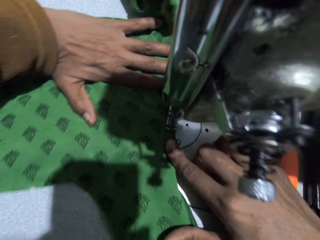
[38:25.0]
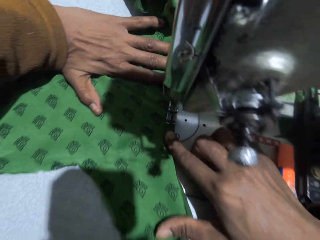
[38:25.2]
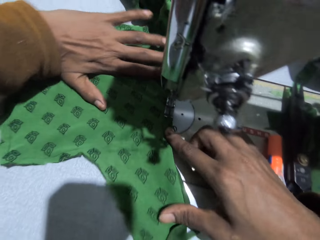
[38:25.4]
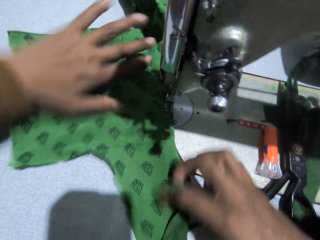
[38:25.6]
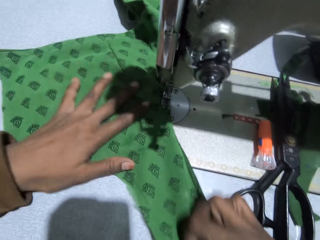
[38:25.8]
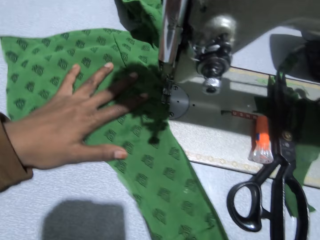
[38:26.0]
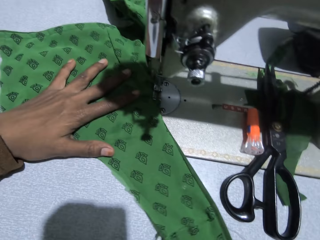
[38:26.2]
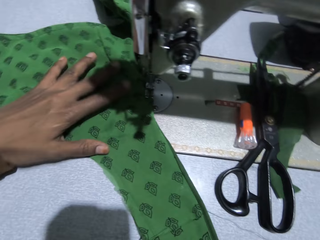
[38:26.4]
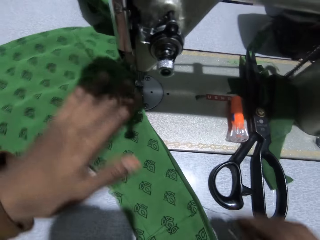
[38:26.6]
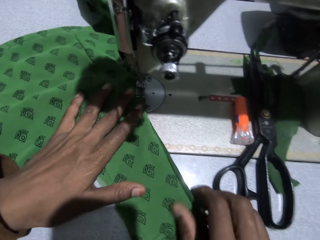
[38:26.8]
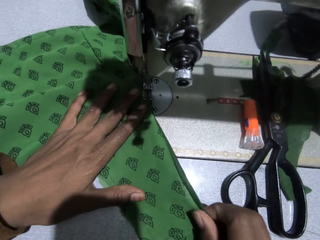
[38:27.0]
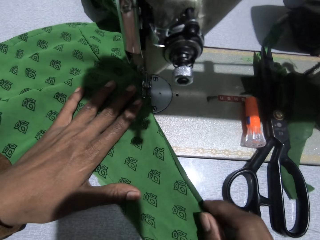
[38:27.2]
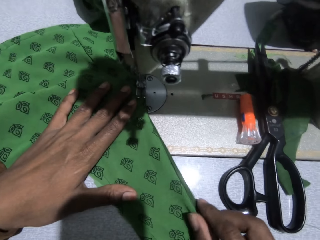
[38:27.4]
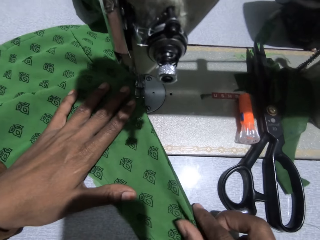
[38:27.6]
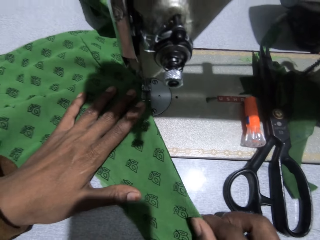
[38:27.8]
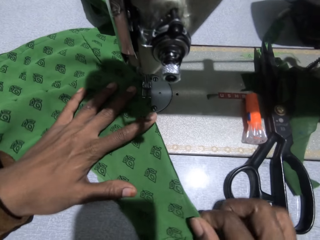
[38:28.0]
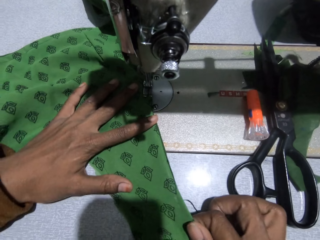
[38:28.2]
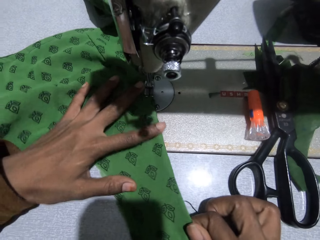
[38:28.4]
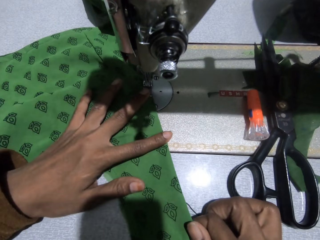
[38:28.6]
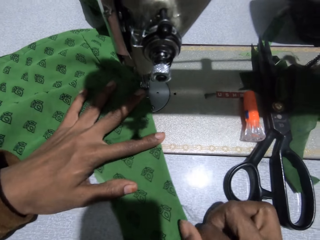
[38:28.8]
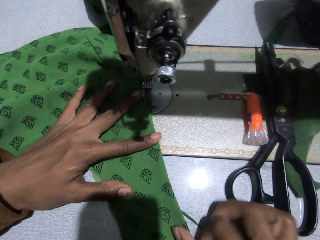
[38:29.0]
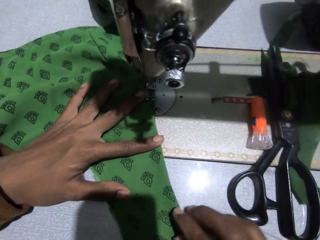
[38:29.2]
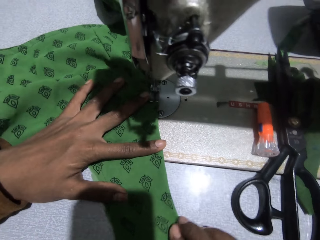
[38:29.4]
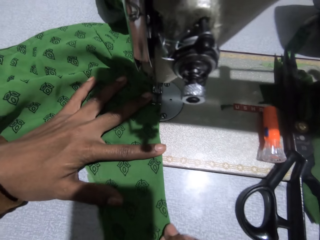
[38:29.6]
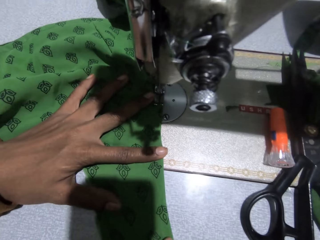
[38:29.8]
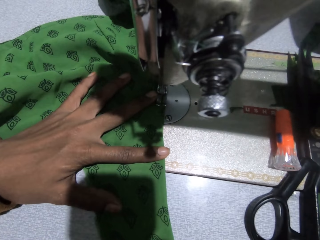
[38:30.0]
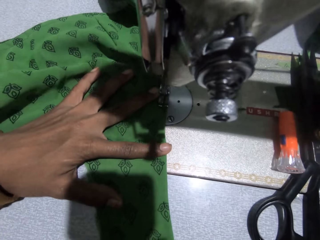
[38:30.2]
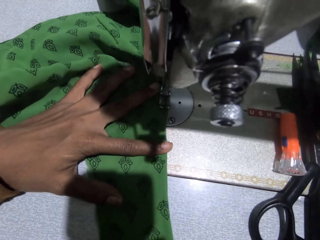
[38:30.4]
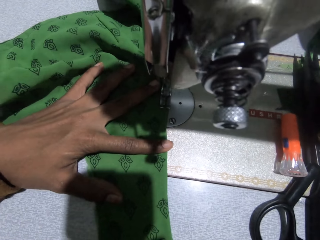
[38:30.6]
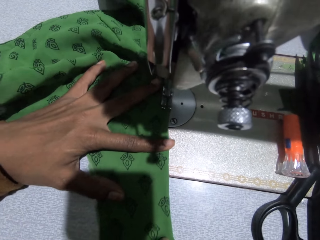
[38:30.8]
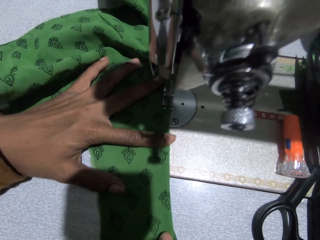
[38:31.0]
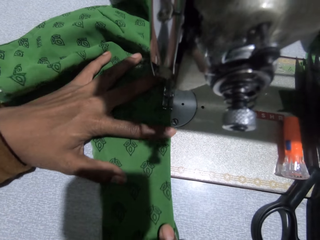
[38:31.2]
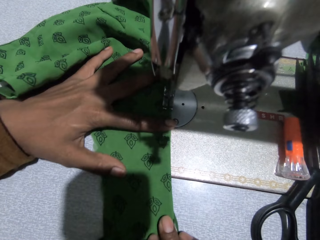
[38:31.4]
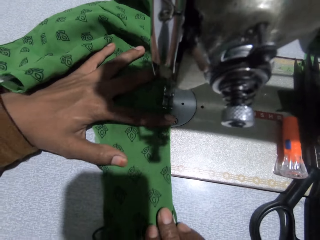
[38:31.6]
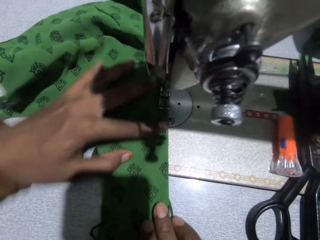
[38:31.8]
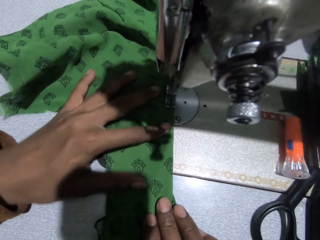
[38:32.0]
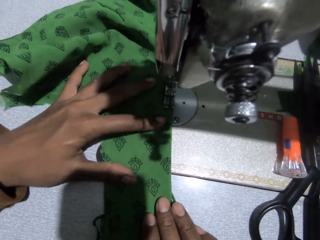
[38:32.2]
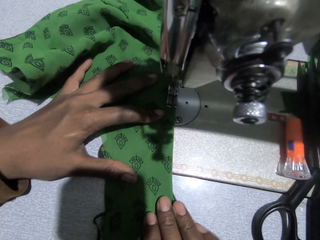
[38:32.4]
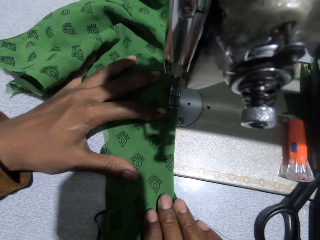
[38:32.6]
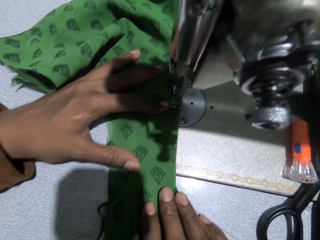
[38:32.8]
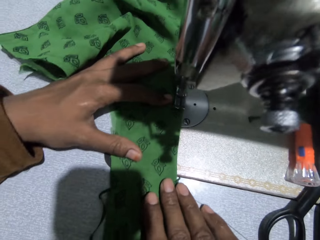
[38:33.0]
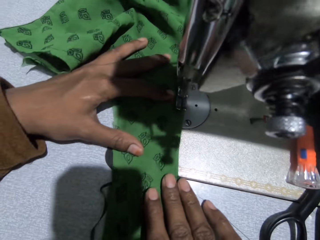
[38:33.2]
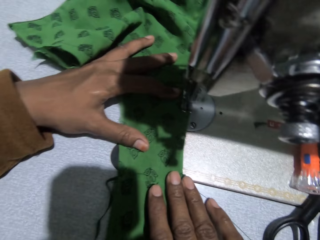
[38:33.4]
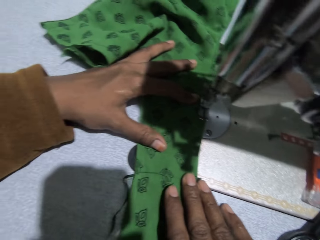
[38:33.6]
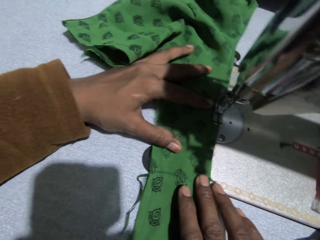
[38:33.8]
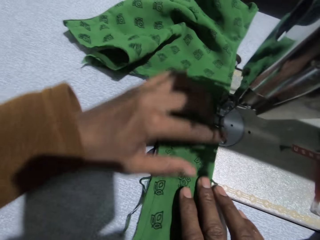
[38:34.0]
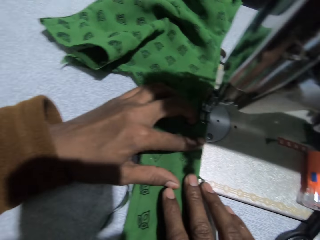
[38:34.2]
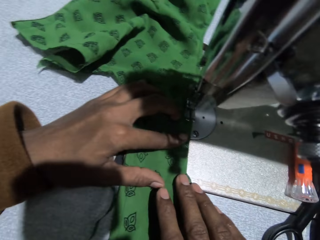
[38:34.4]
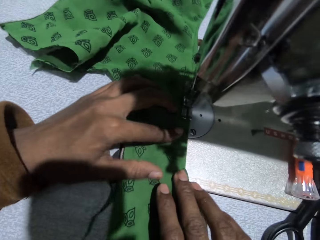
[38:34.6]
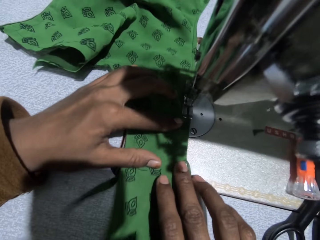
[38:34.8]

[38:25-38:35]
The camera wearer adjusts the cloth. They sew the cloth with the sewing machine.

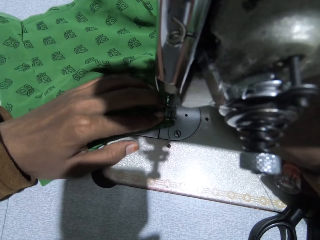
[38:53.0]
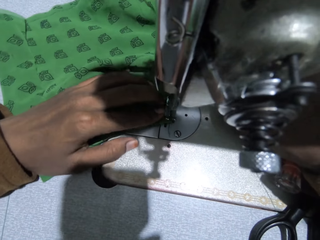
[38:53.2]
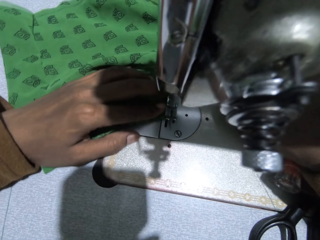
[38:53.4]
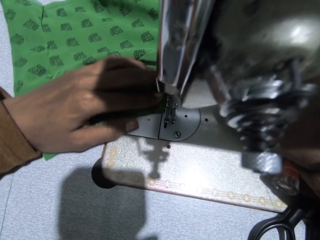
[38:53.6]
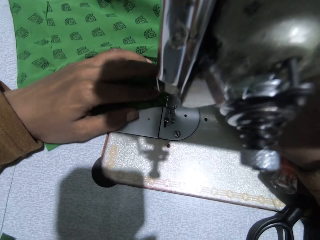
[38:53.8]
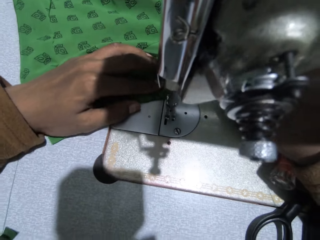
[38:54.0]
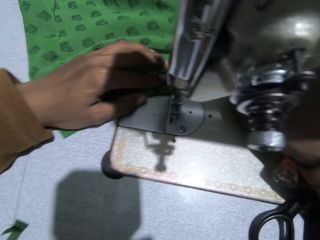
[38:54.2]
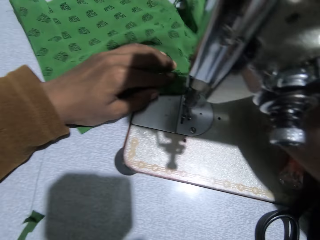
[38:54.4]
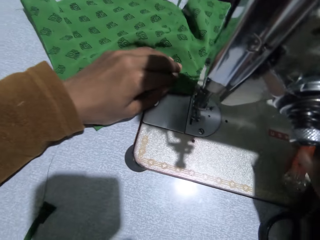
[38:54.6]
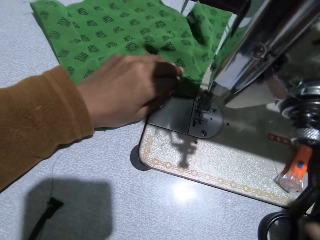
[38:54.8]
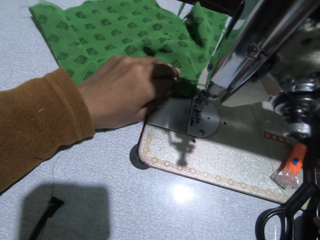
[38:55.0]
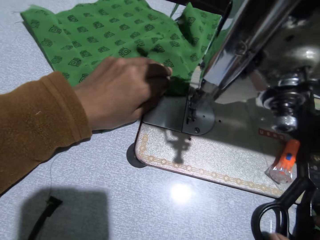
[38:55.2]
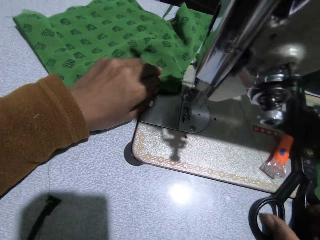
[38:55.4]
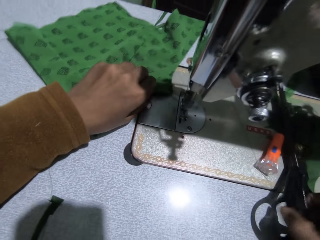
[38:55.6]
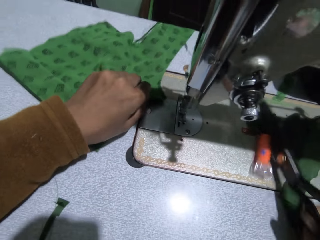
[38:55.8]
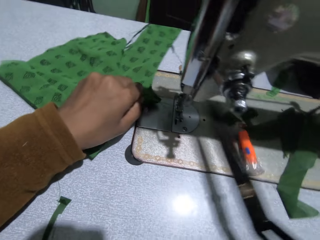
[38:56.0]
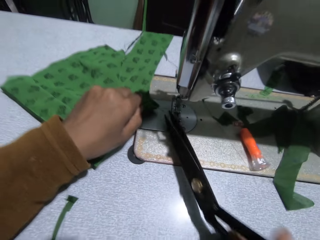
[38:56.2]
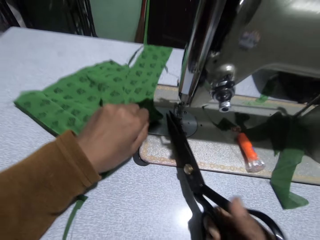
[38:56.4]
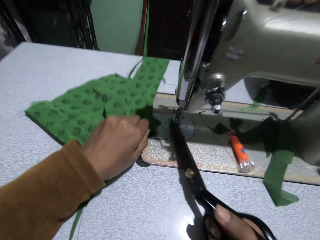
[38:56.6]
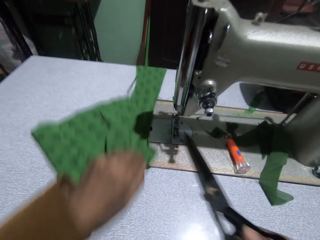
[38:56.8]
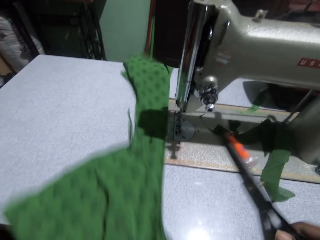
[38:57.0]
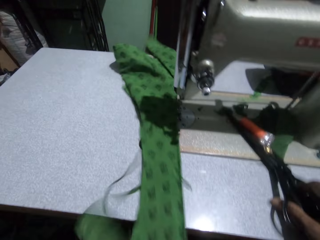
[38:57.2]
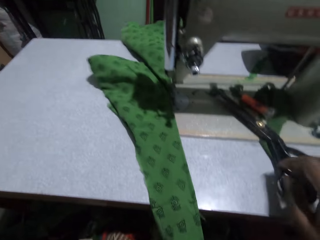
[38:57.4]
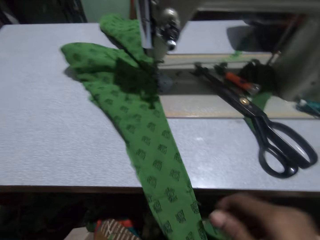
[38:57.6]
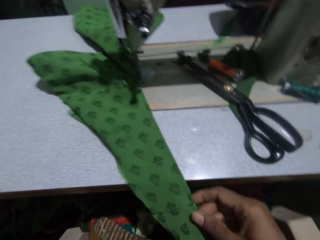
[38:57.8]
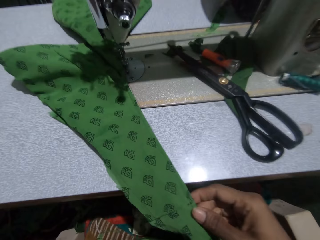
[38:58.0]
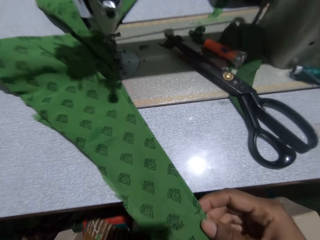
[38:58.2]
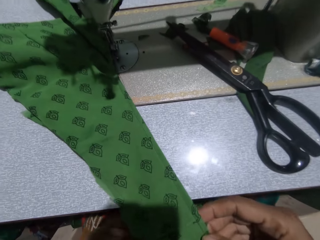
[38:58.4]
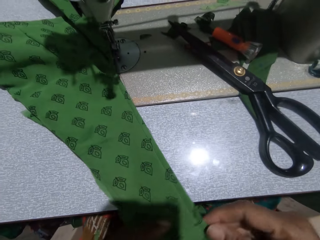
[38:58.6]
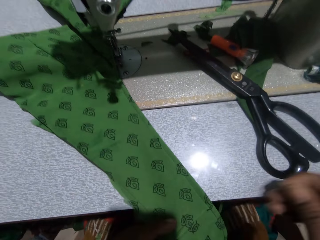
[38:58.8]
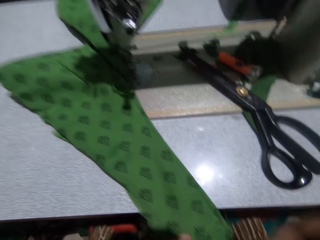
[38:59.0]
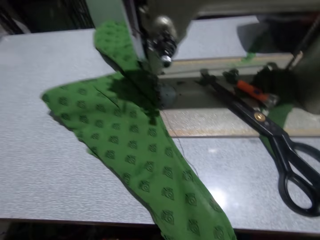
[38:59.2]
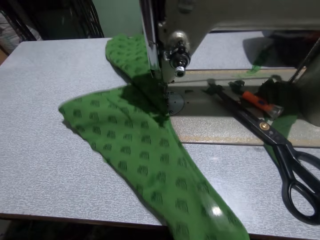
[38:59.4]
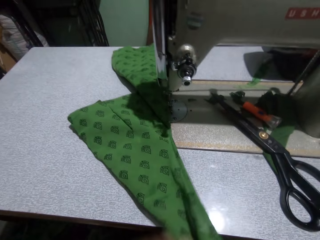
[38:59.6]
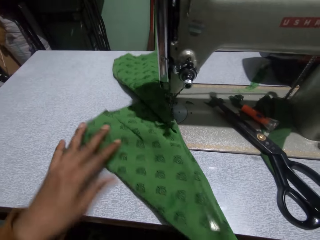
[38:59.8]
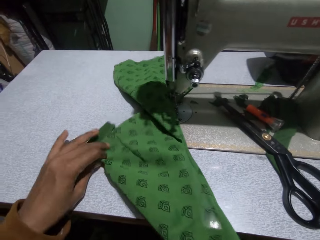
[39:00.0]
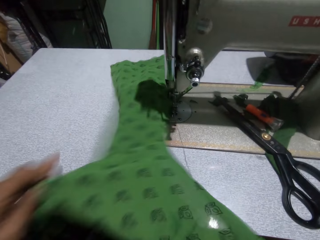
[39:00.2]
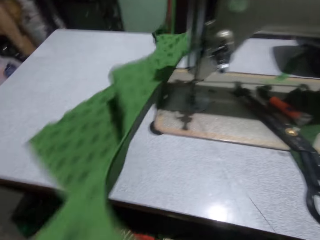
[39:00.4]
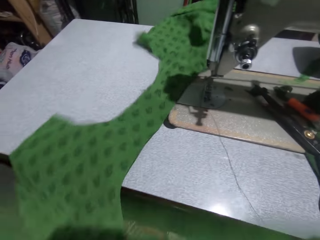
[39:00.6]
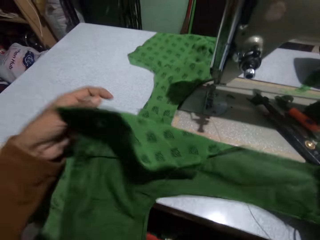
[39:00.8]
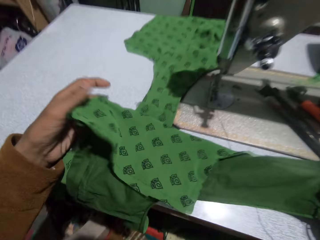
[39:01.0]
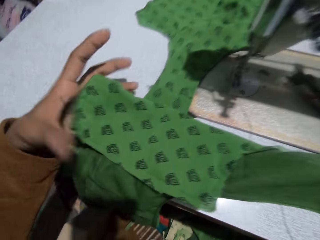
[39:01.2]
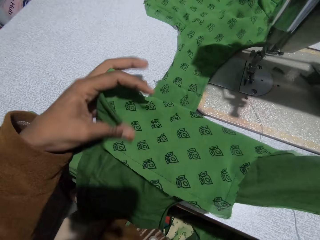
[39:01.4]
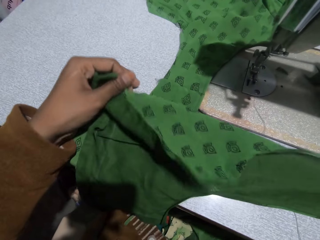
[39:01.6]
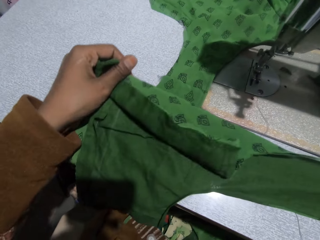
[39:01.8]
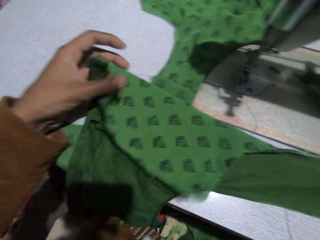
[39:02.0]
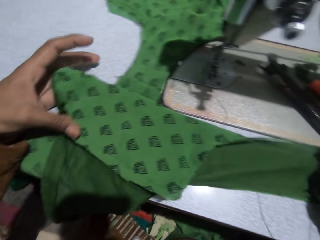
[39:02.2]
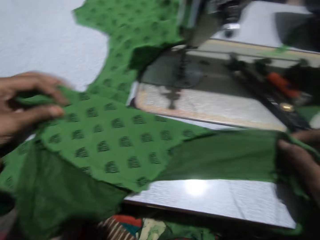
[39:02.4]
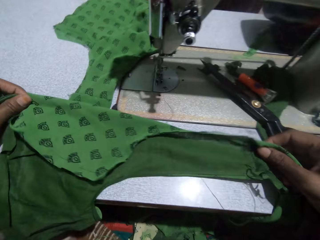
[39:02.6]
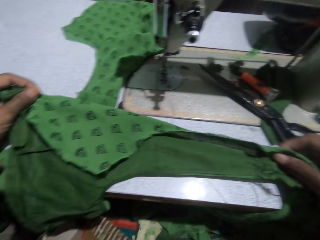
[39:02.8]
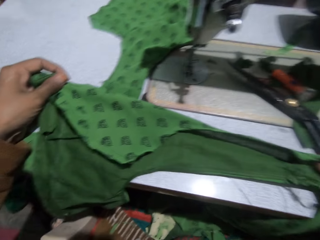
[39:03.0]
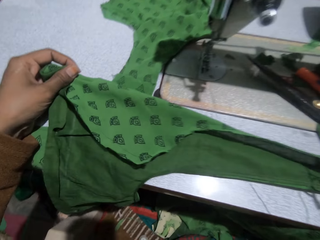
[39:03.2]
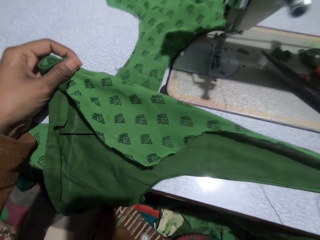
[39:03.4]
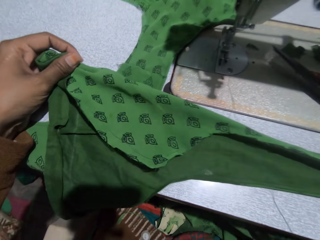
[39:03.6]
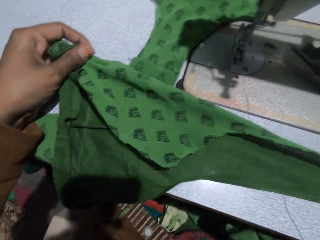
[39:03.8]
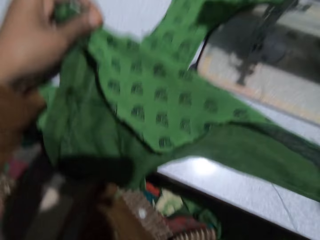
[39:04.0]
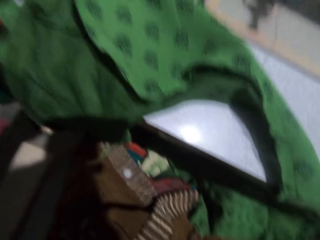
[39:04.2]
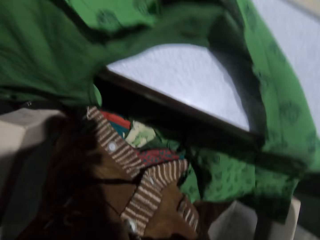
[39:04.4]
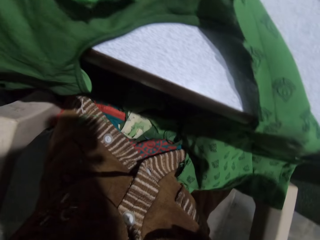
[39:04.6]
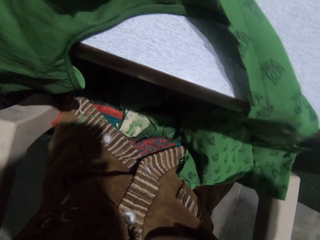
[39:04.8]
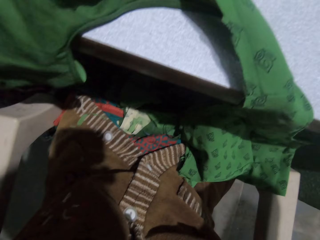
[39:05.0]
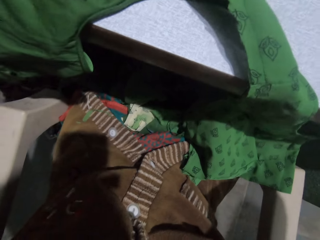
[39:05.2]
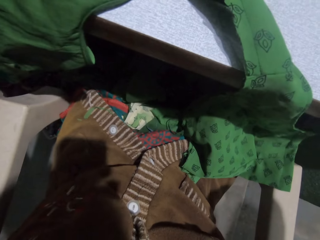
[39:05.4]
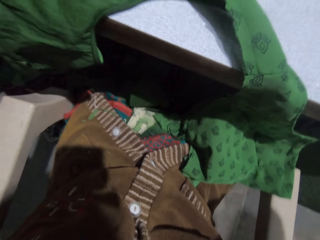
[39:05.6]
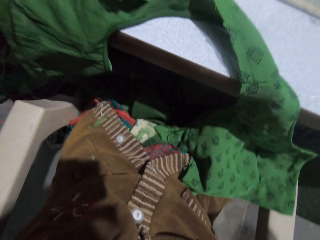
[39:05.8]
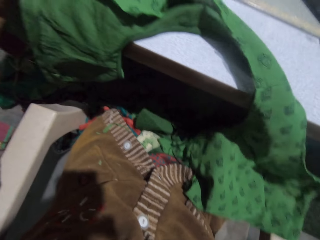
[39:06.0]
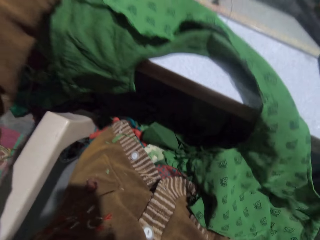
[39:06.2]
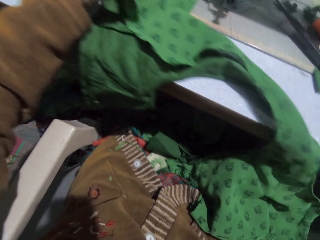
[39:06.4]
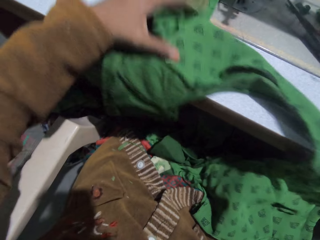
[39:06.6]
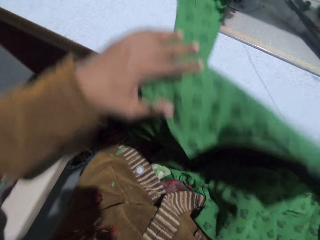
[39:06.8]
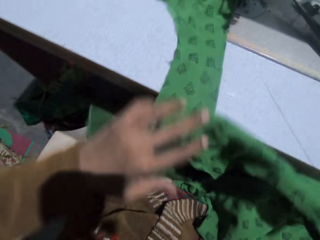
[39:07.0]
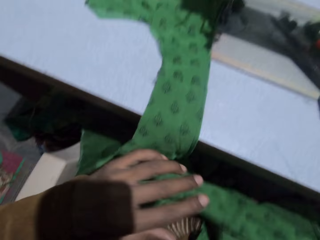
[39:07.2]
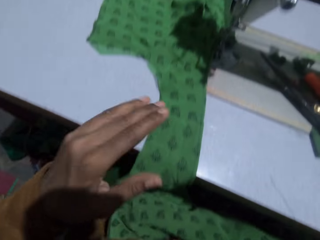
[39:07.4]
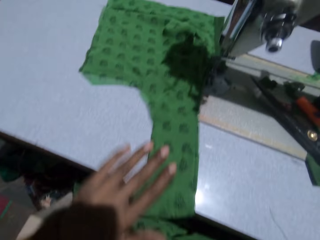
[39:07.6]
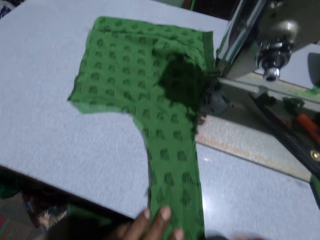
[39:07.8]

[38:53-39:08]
The camera wearer picks up the scissors on the sewing machine with her right hand. She cuts thread from the cloth with the scissors. She puts the scissors on the sewing machine. She adjusts the cloth.
